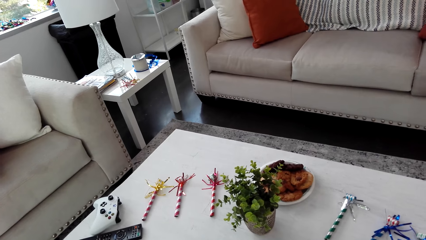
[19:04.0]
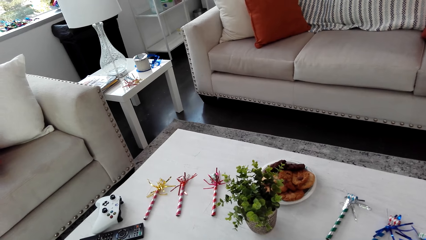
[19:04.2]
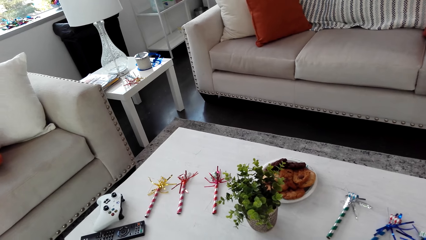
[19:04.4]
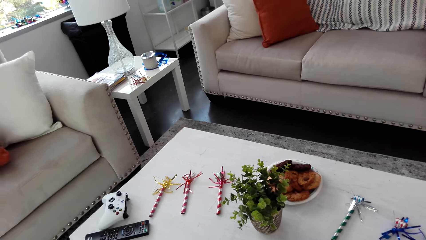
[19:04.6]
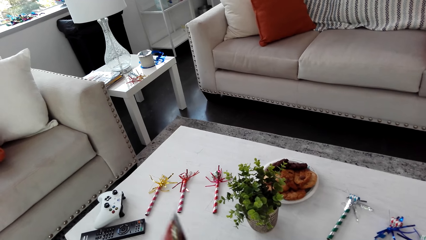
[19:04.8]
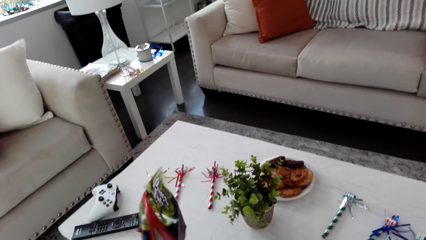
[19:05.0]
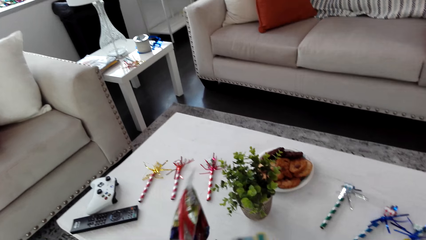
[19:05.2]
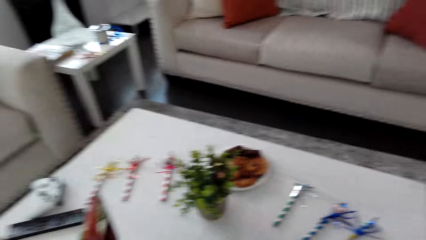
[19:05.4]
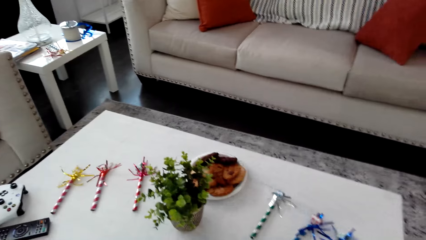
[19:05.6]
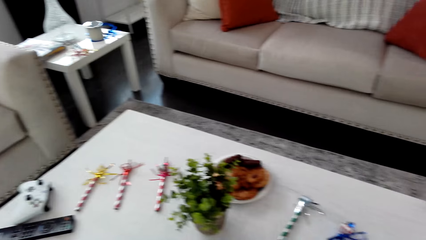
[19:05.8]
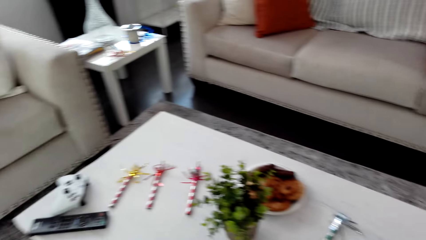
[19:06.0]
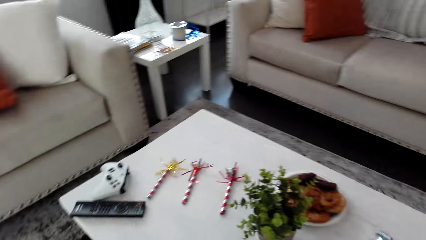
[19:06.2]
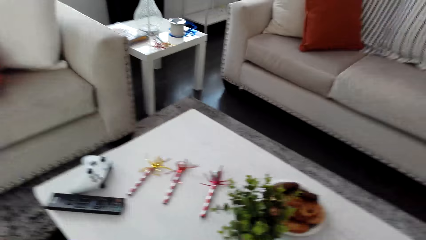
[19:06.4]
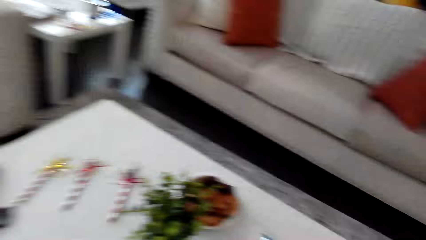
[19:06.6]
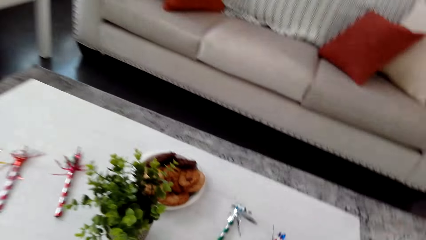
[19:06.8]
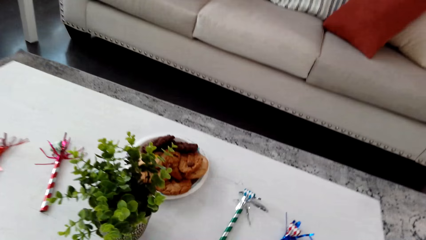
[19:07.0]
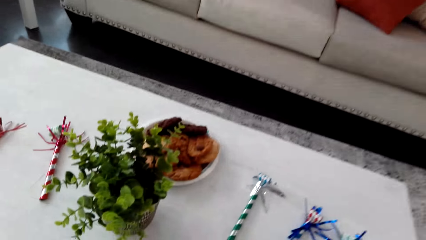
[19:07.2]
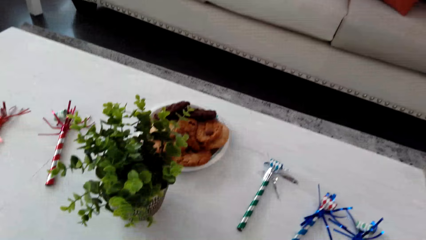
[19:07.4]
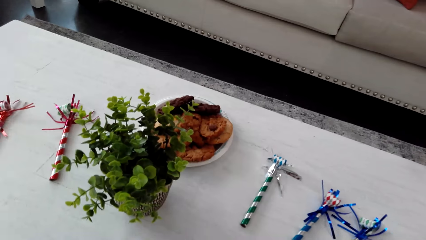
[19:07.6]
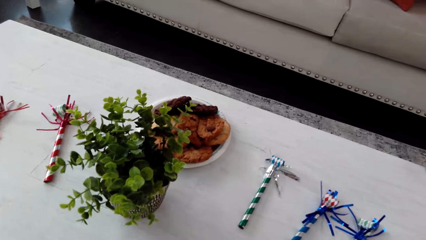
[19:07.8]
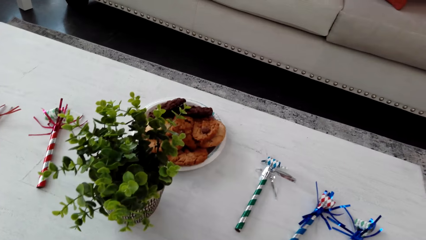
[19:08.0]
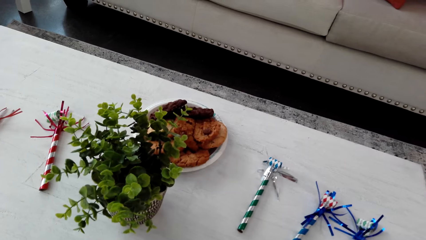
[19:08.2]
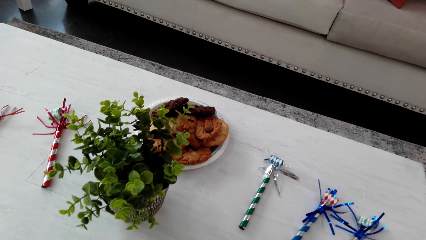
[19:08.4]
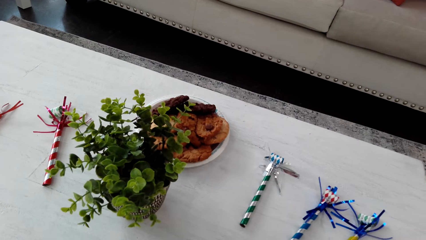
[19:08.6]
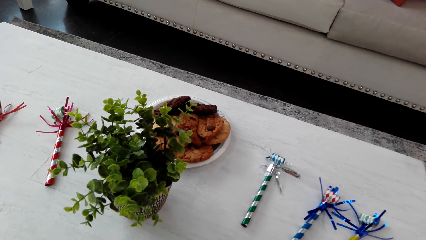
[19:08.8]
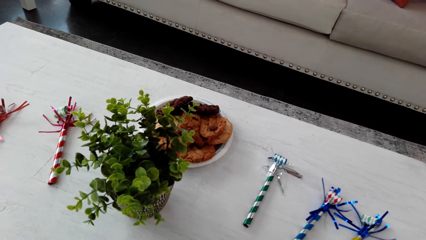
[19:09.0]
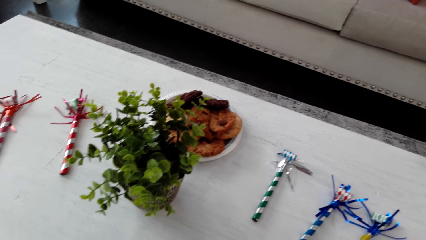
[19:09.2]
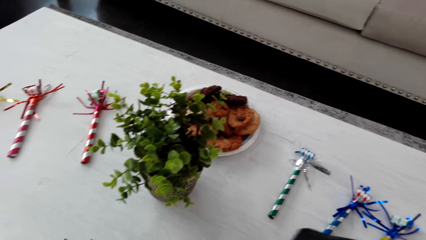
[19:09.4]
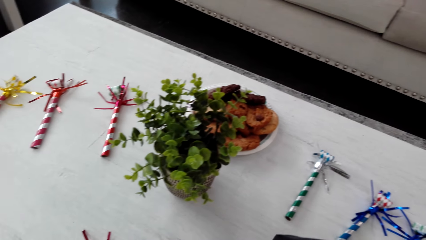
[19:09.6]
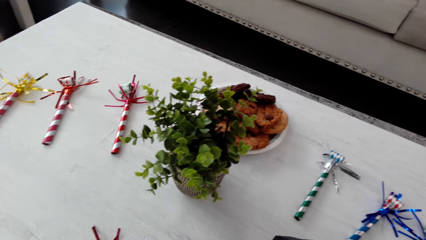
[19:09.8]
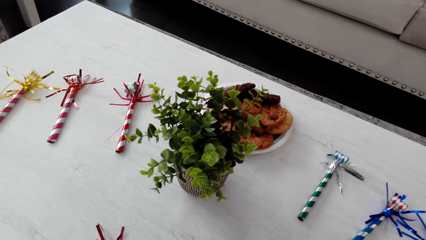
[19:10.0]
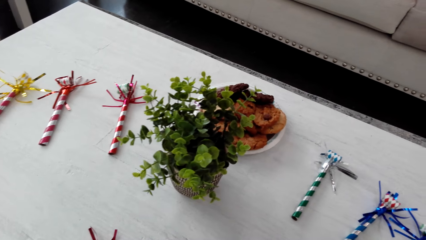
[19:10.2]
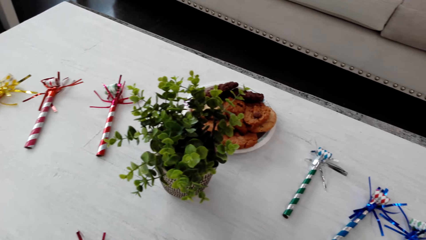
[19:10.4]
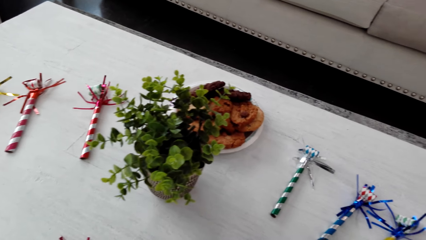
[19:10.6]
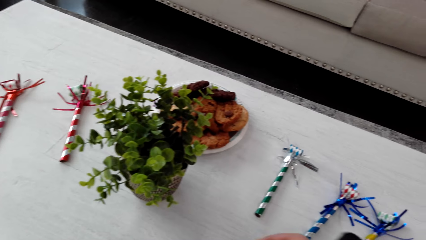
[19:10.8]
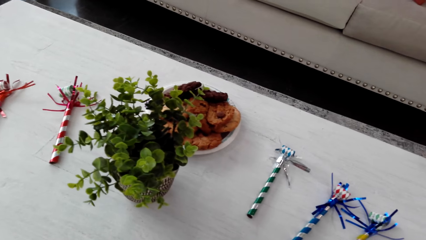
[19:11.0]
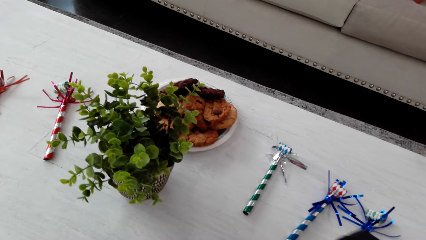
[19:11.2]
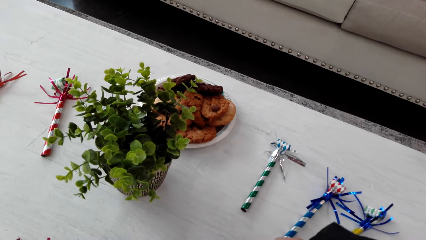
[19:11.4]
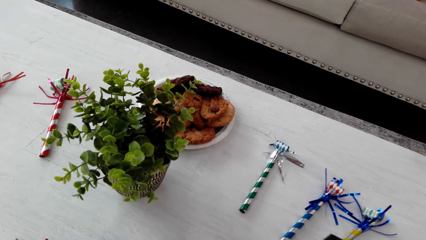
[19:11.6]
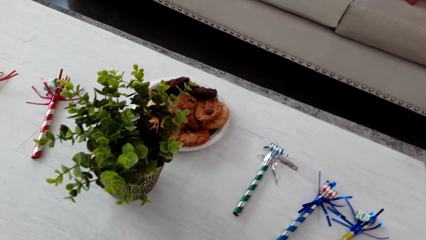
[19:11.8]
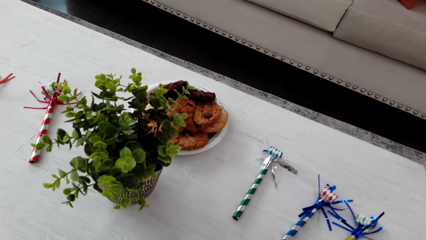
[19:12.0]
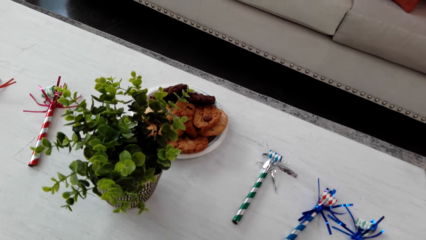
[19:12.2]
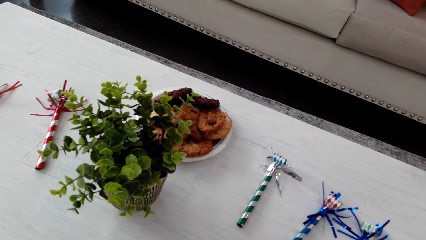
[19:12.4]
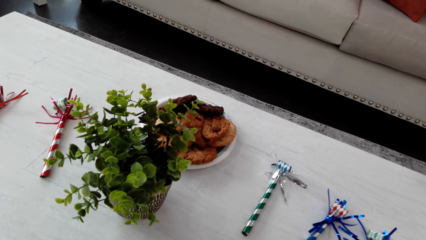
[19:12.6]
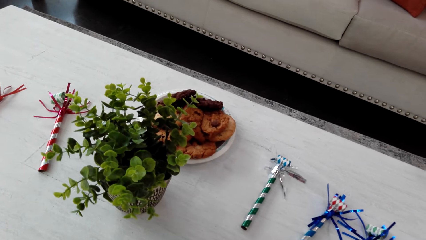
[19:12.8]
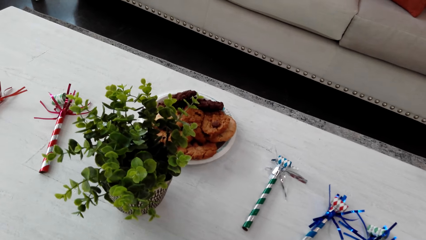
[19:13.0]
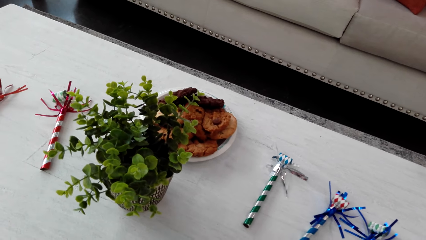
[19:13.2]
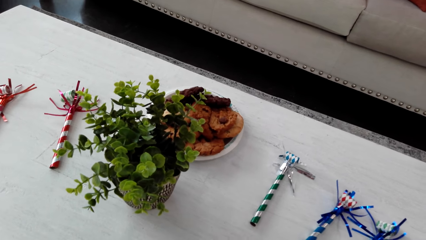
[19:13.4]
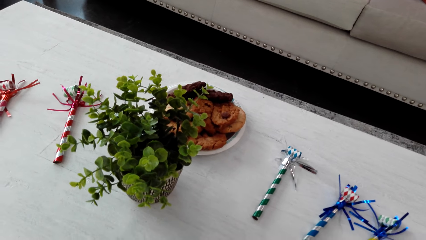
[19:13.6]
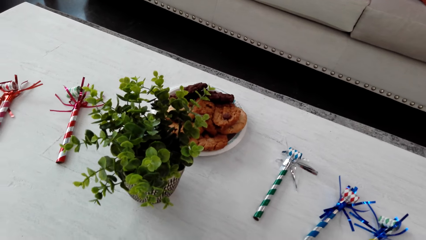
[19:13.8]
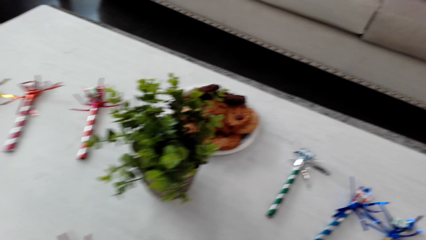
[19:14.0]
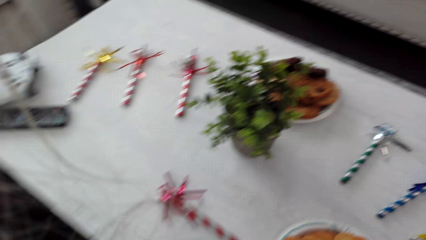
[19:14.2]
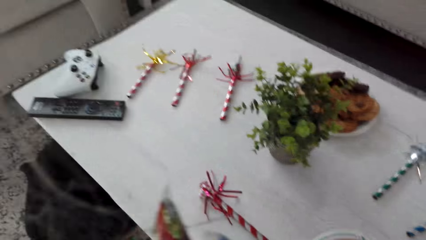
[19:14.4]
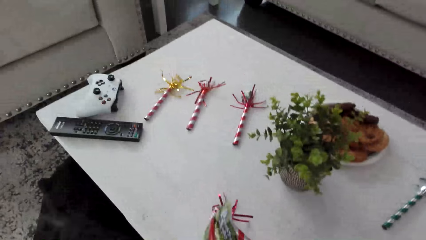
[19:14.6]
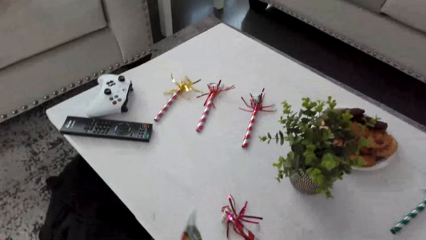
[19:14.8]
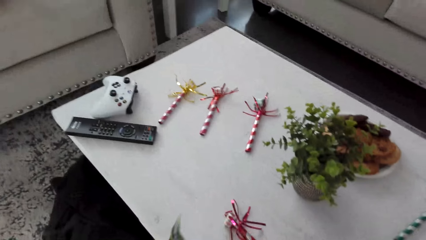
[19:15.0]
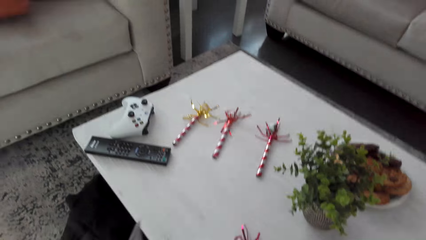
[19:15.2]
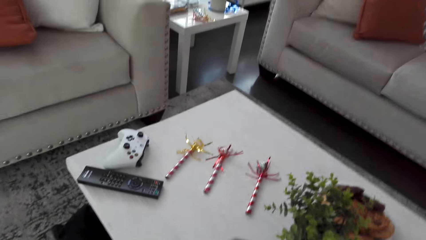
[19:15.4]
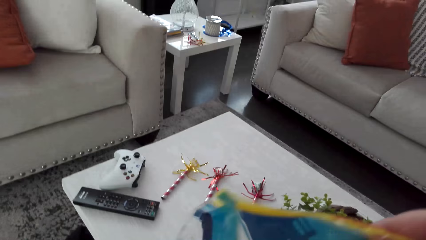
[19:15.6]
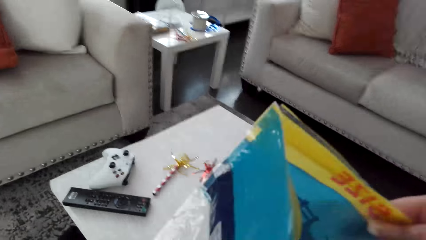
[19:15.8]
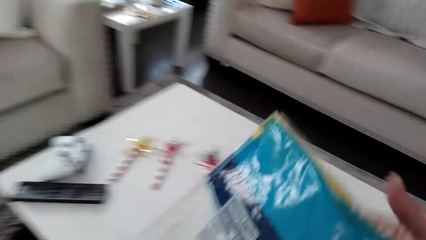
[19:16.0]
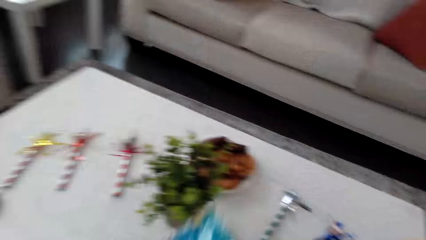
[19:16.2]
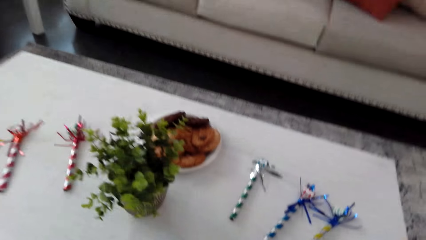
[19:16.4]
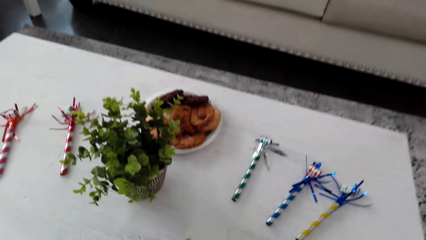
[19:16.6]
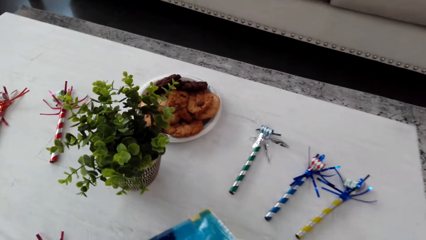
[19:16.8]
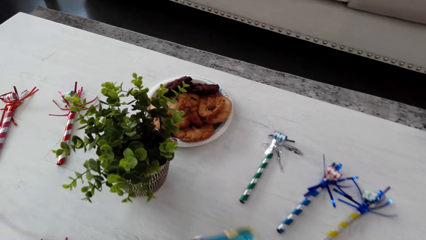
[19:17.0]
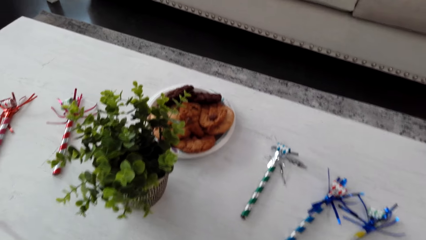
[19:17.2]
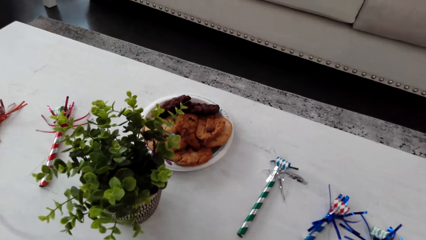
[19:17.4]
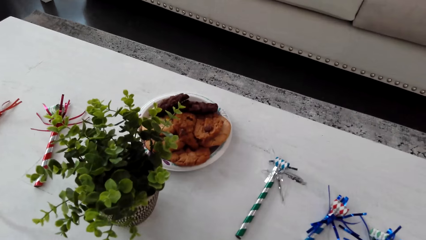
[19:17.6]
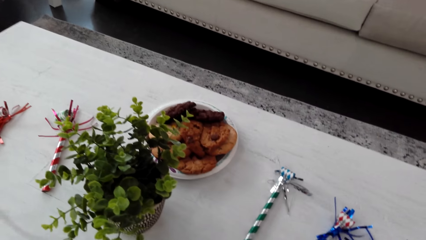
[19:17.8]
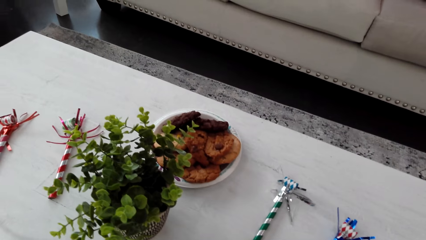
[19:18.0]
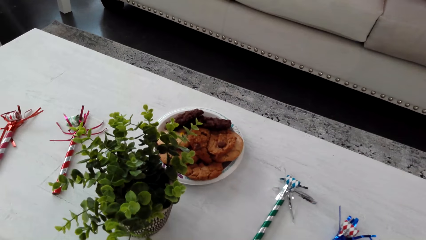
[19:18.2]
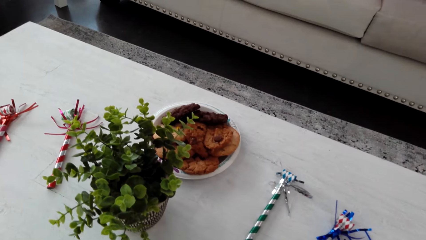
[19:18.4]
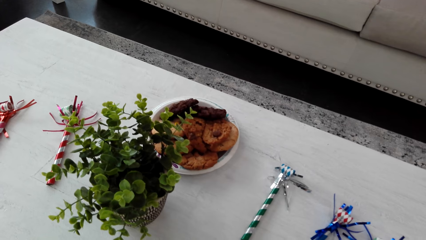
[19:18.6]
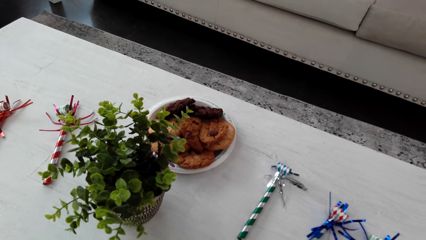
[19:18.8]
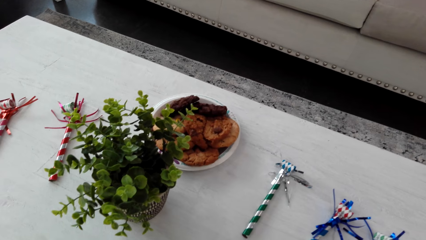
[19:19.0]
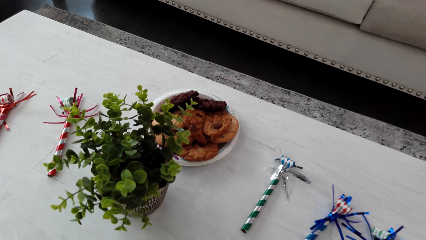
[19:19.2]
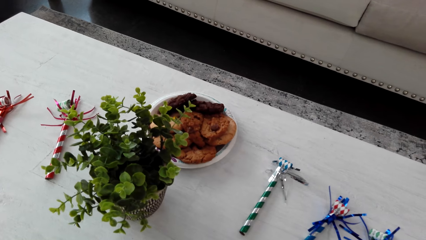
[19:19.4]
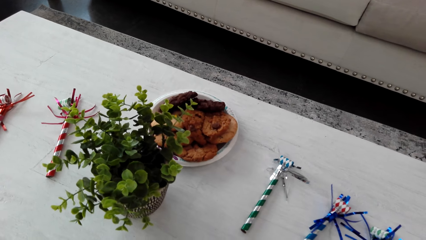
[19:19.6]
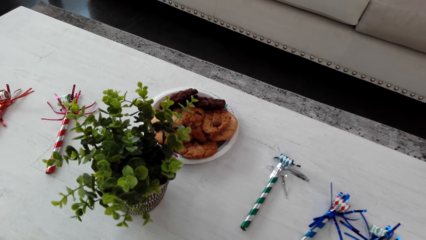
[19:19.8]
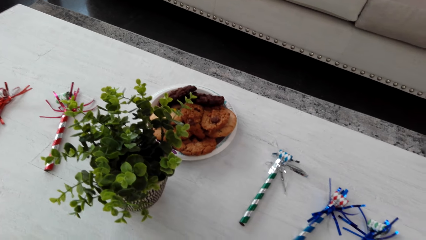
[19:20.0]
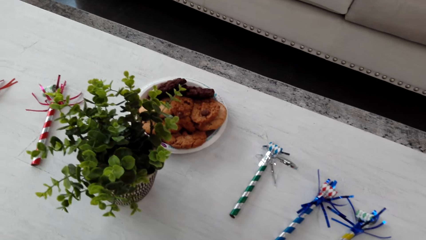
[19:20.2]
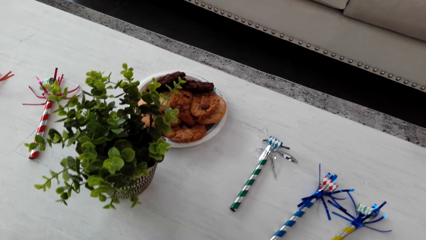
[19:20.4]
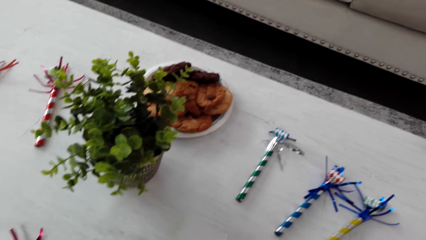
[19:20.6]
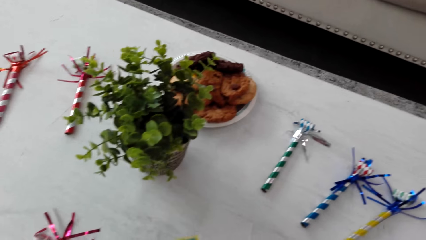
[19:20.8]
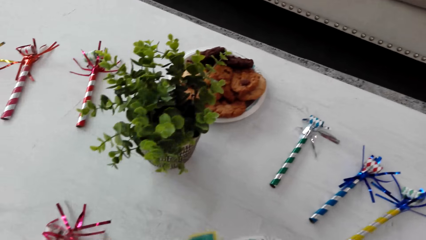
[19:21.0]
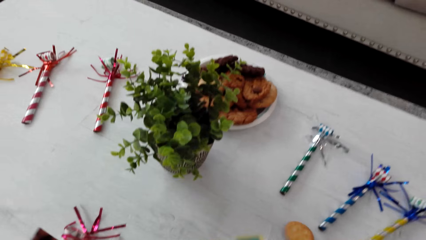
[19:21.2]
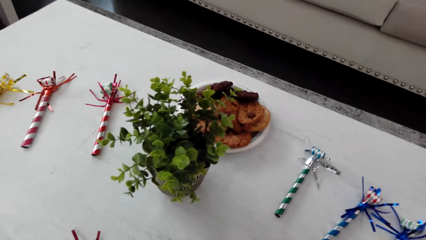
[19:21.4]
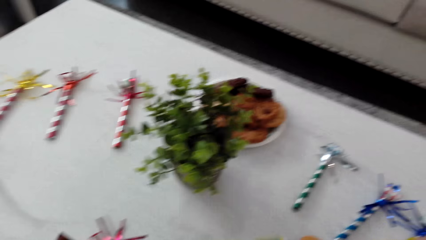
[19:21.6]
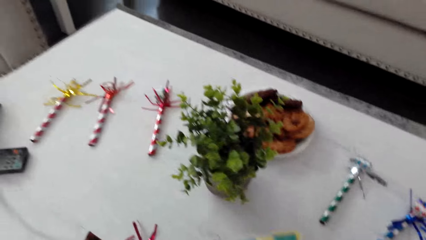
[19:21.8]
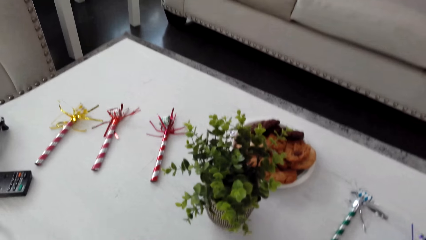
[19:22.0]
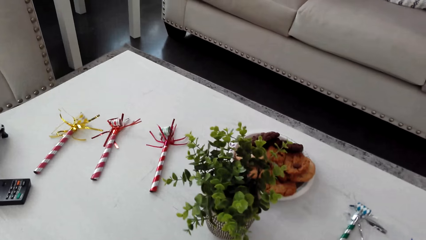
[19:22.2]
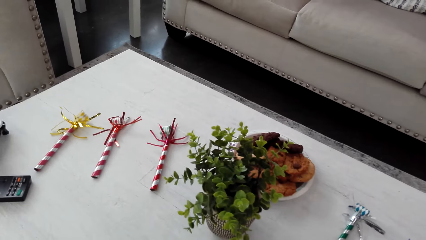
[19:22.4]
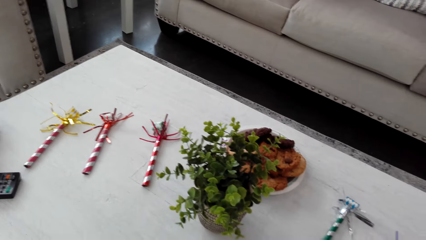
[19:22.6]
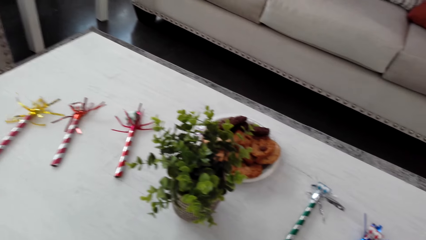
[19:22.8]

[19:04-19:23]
The camera wearer opens a paper. They lift a pack.
